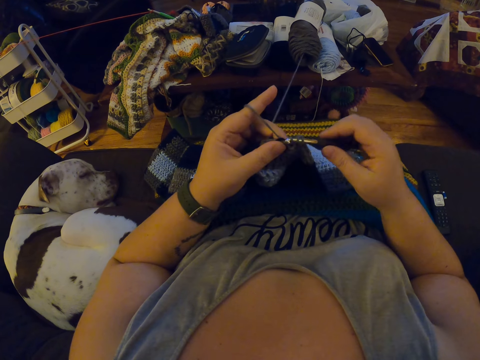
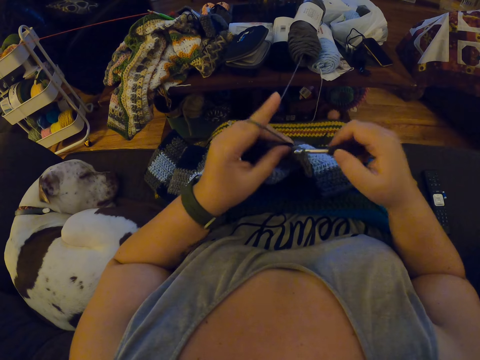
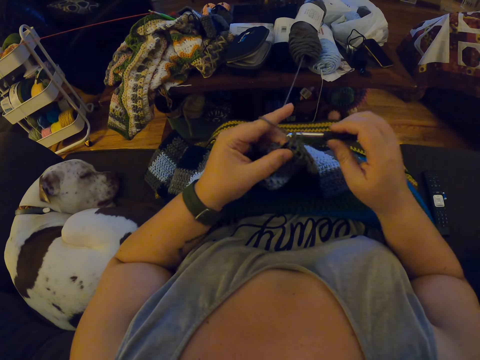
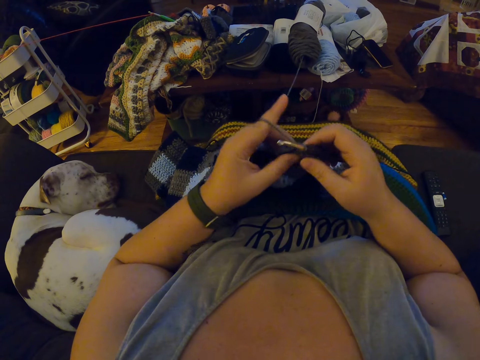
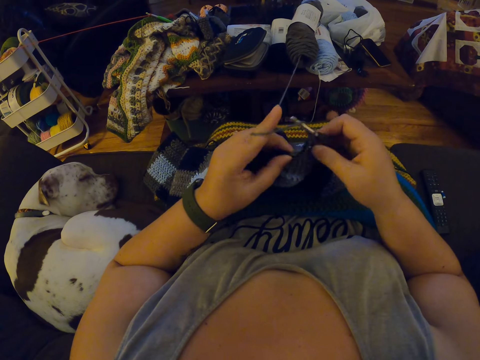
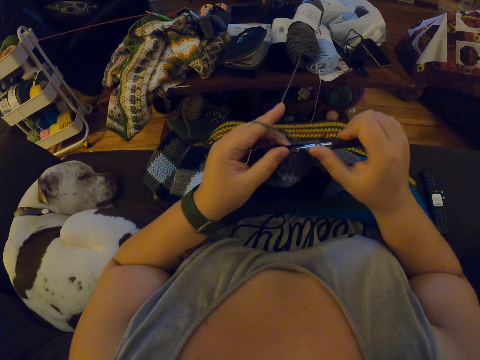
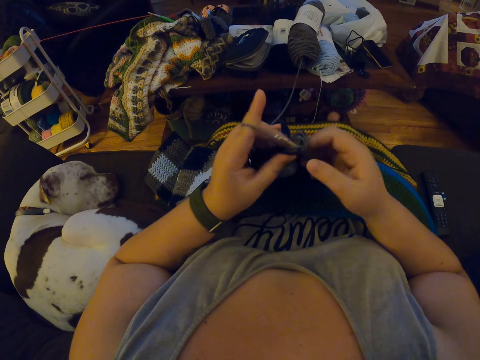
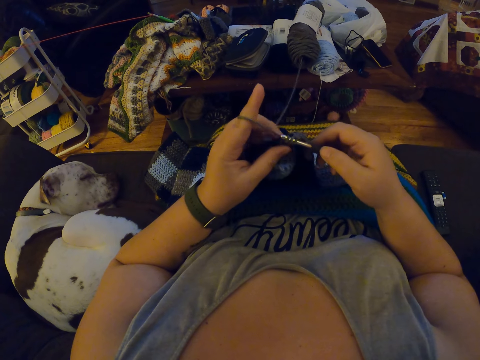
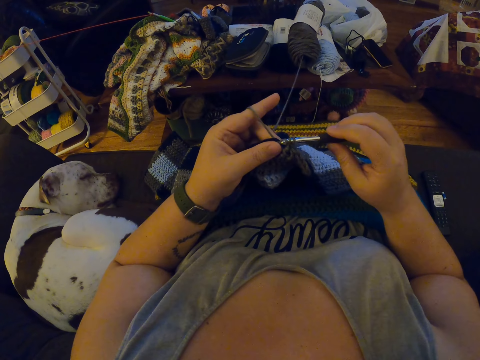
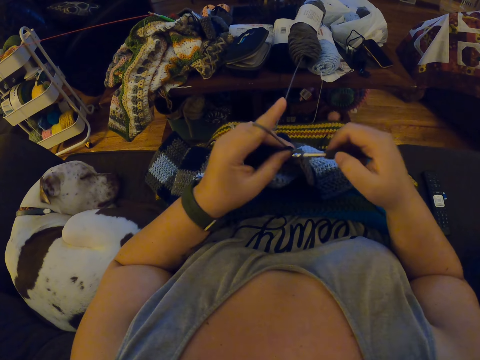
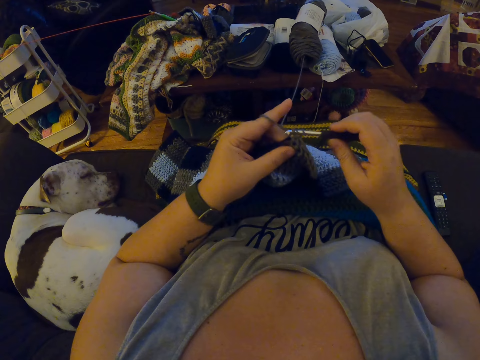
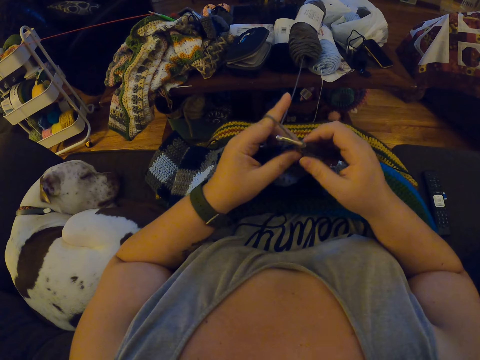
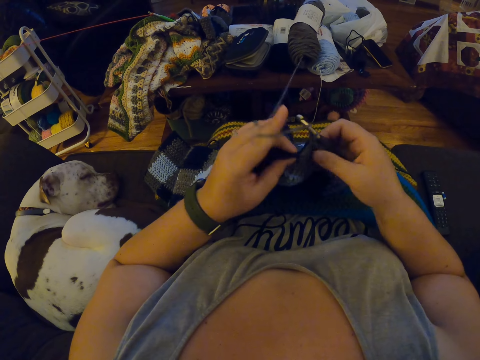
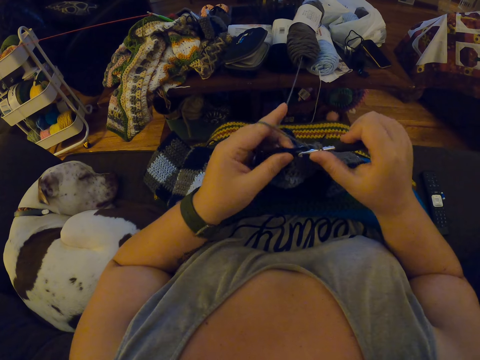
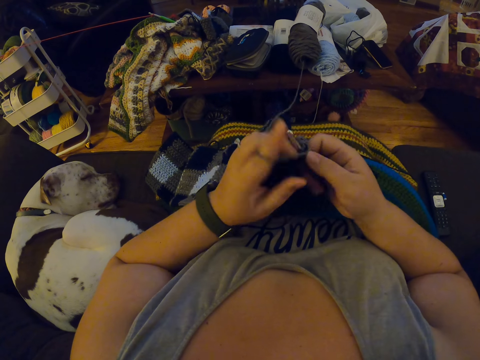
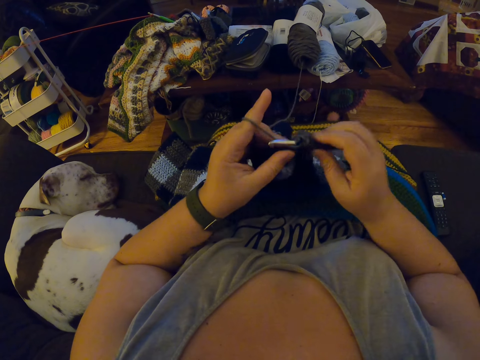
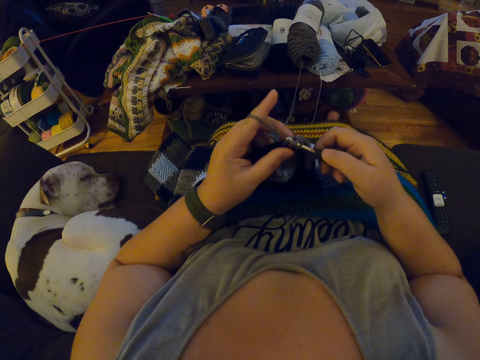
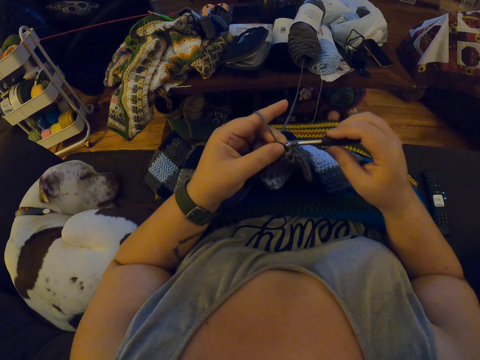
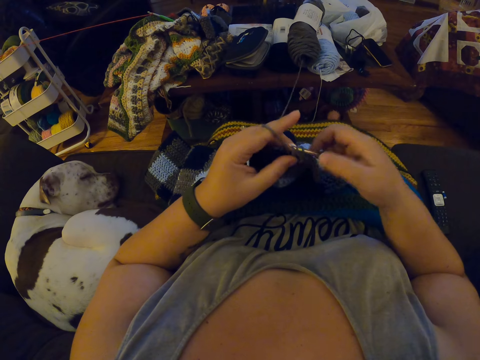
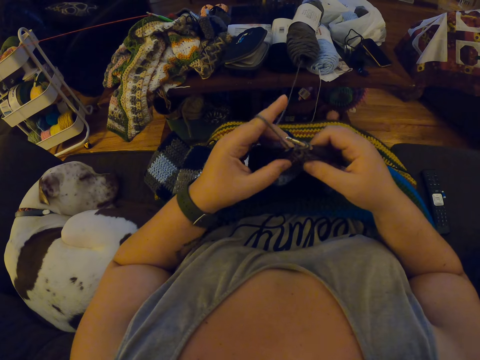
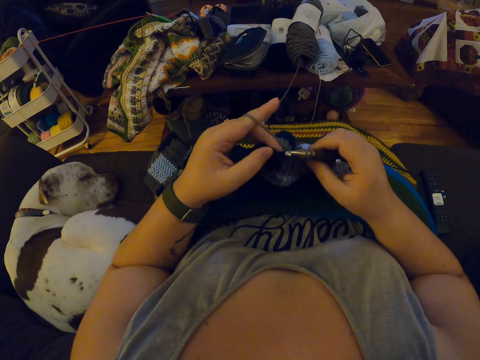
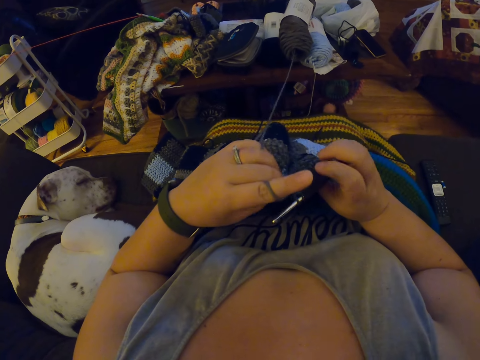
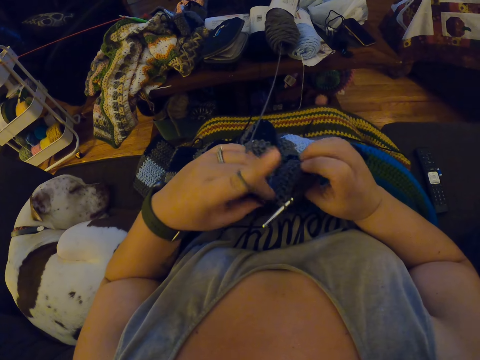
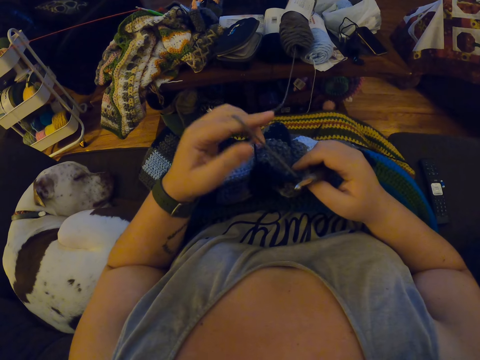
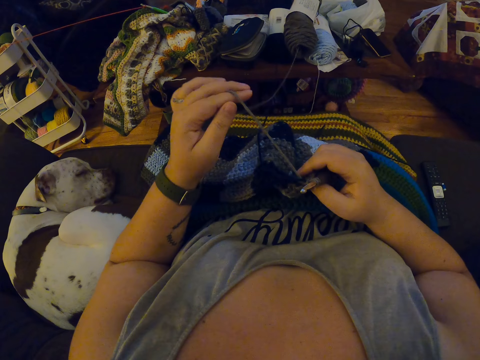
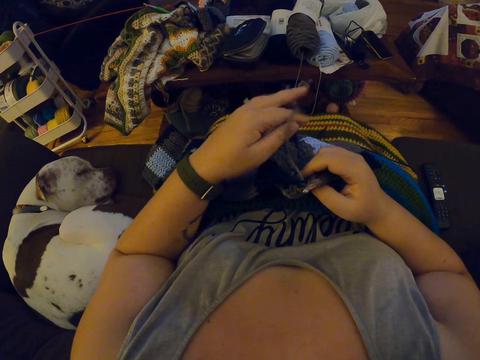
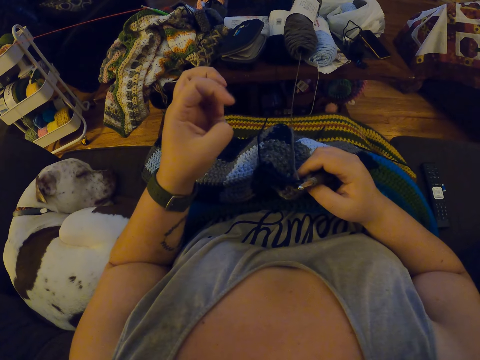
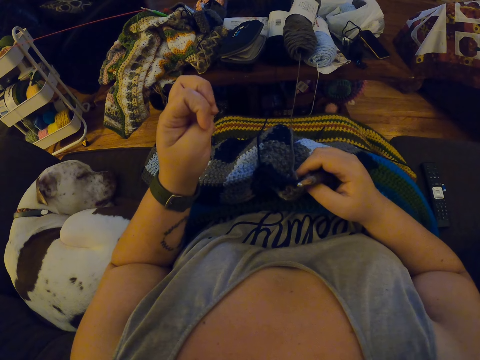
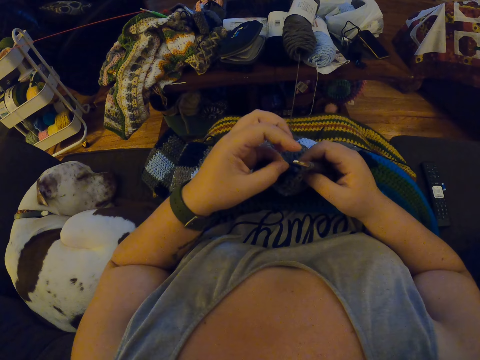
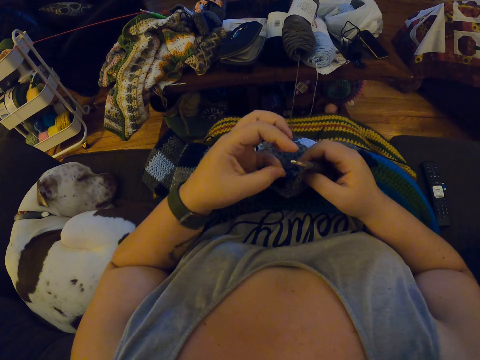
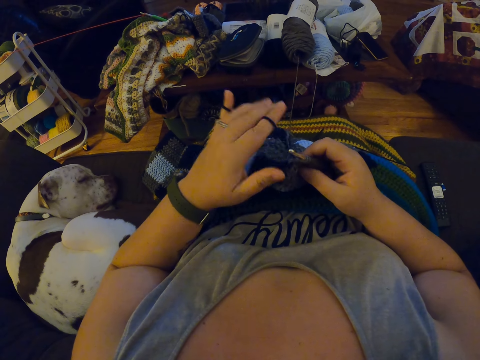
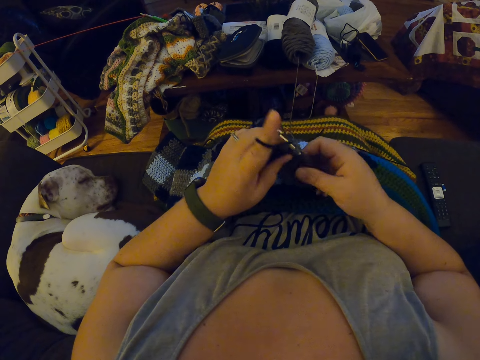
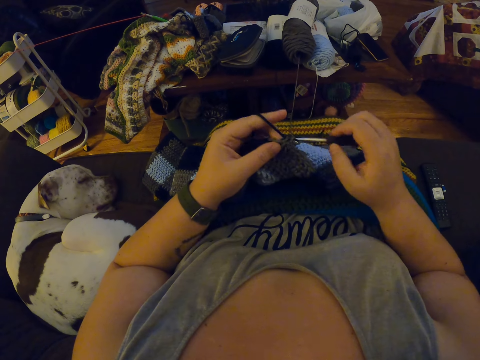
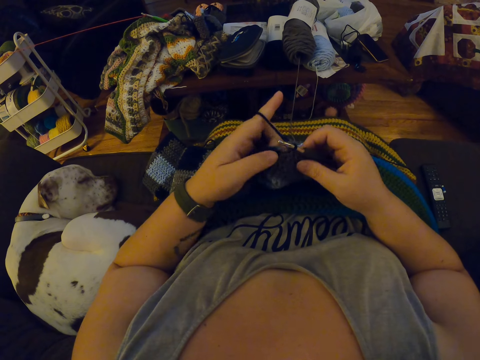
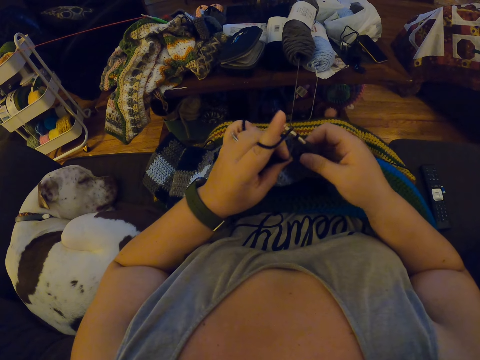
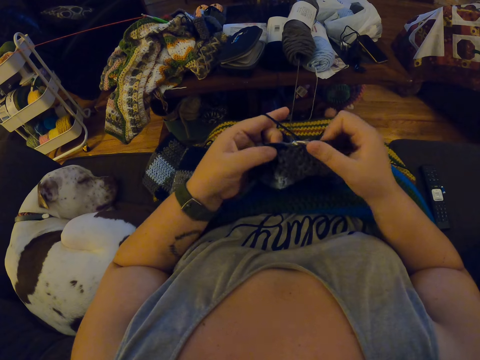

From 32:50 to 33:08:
The camera wearer turns the garment again. She interlocks the garment using a crochet hook. She turns the crochet briefly. She releases her left fingers from the yarn. She holds the thread with her left hand. She folds her left fingers briefly. She wraps the yarn around her left fingers. She holds the thread with her left hand. She interlocks the garment using the crochet hook.

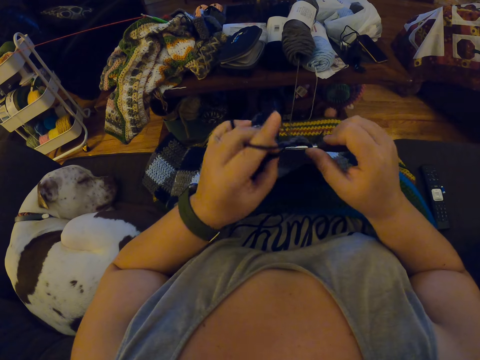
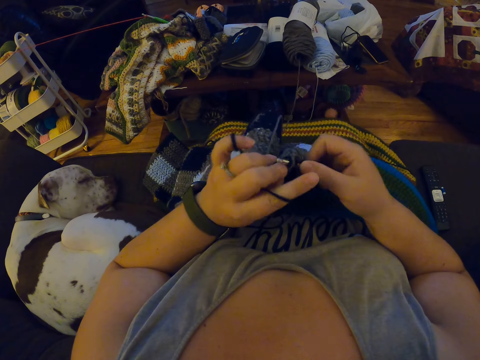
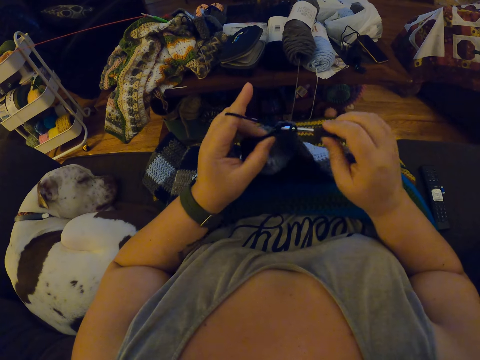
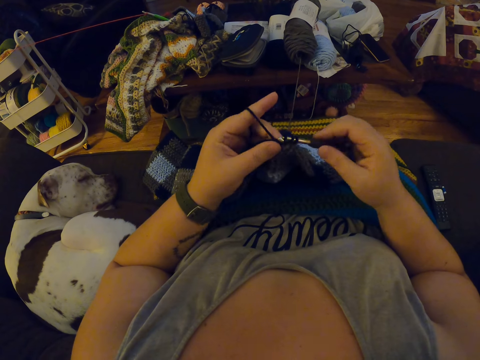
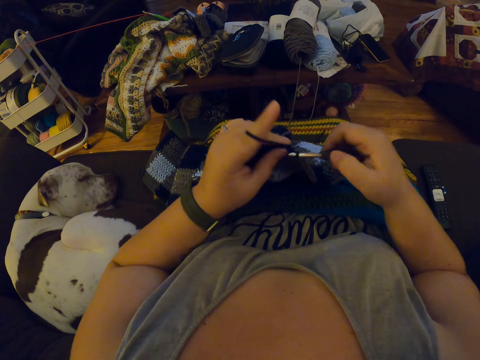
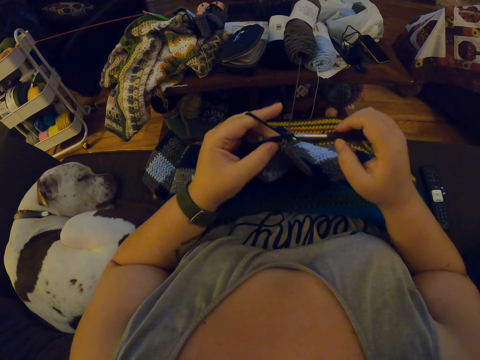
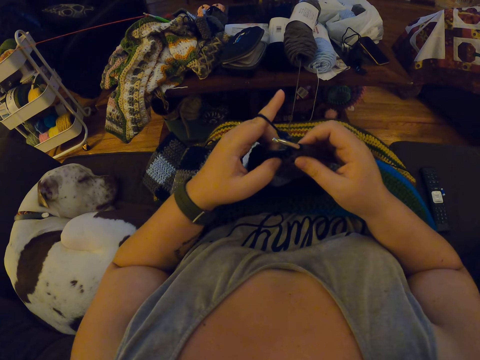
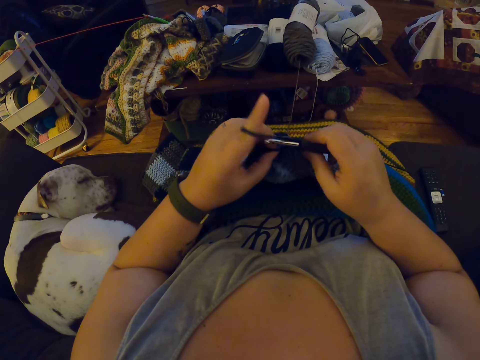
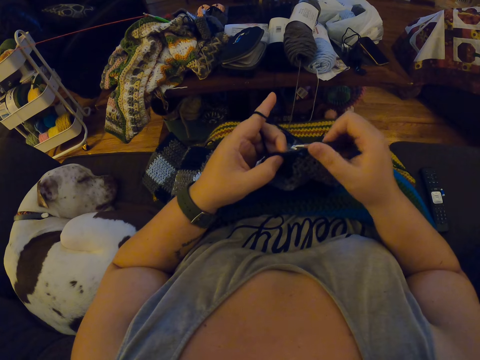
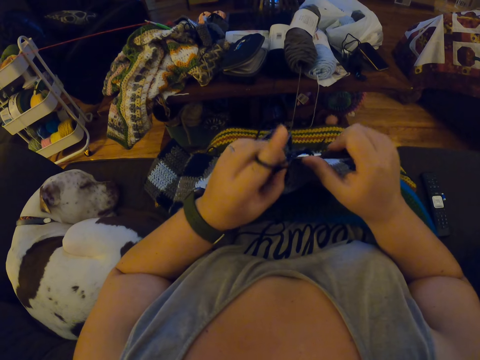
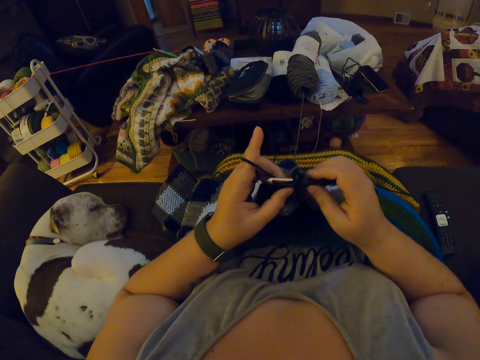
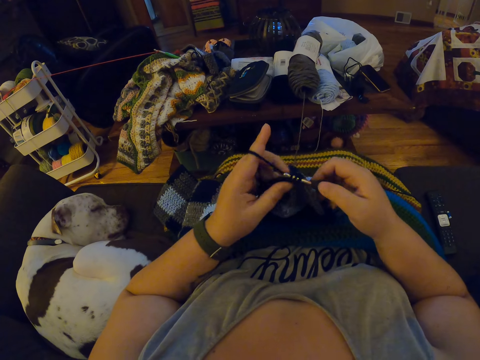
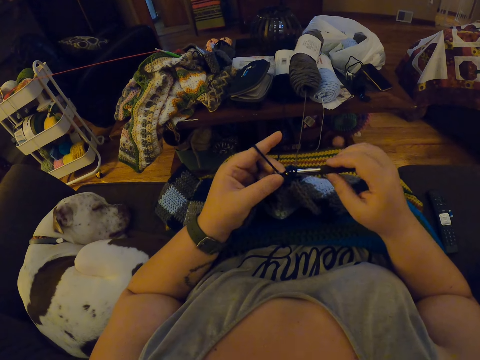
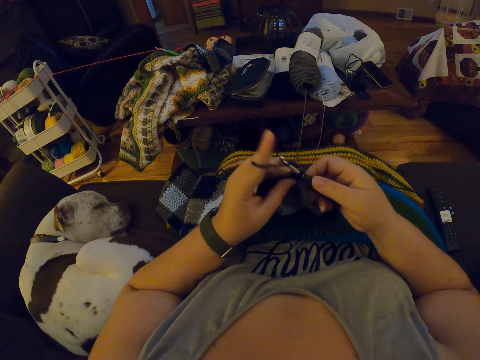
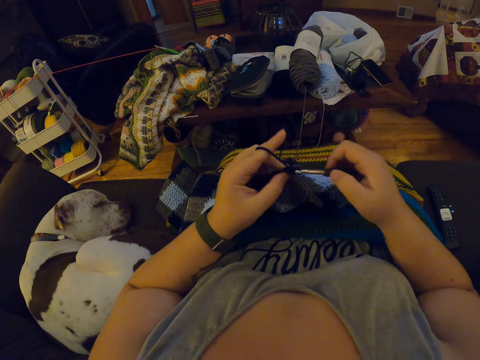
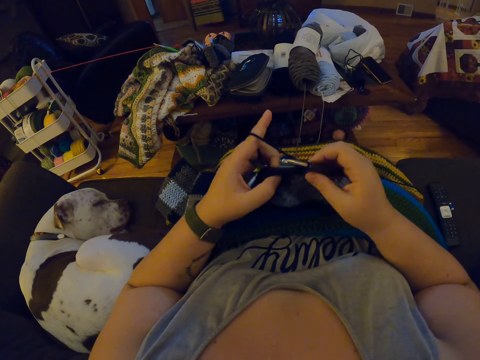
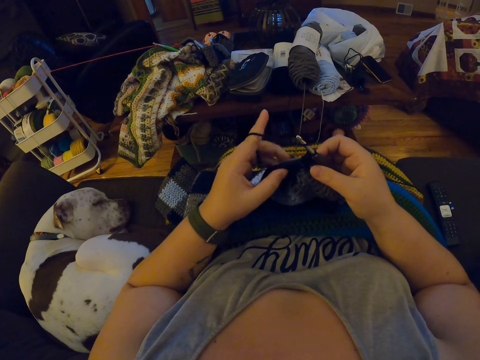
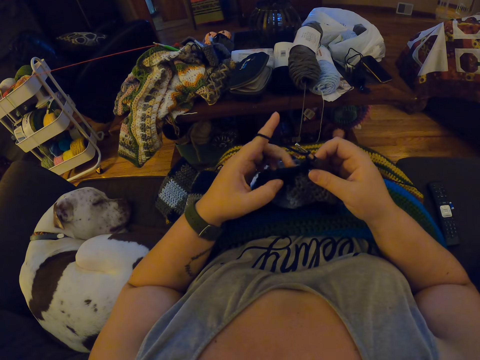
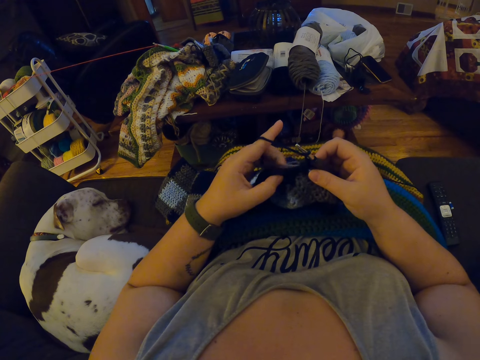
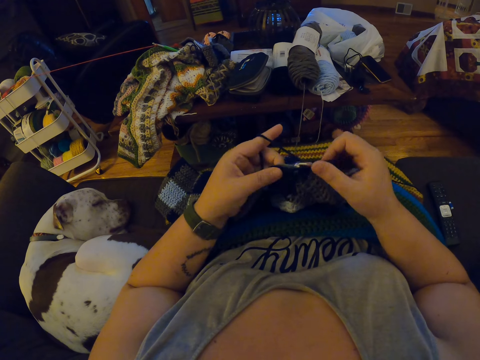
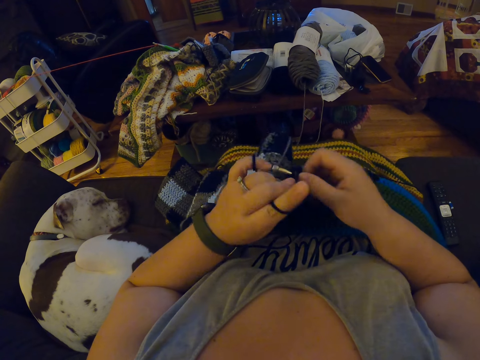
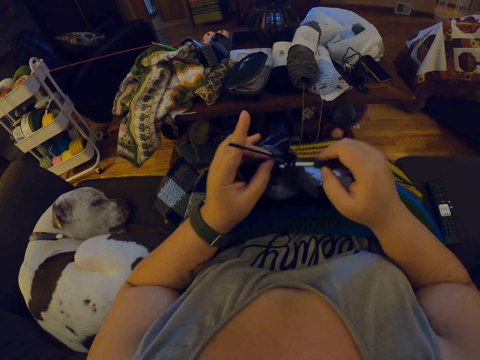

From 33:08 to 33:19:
The camera wearer scratches the crochet with her left fingers briefly. She touches the garment with her fingers. She interlocks the garment using a crochet hook.
